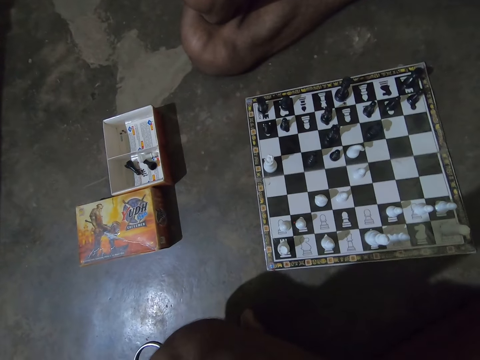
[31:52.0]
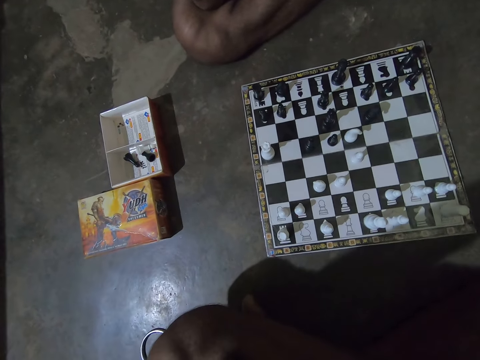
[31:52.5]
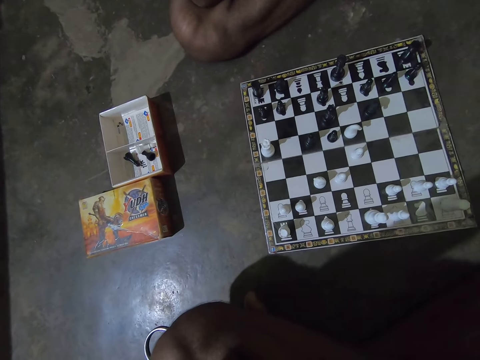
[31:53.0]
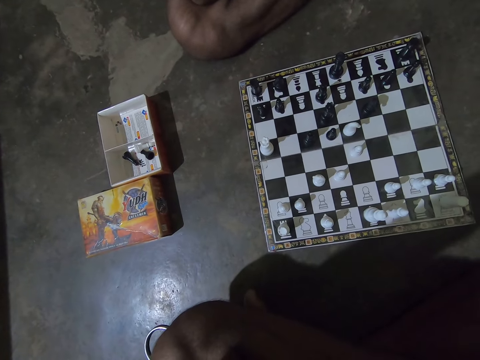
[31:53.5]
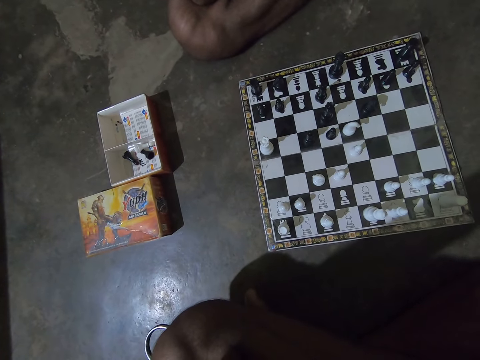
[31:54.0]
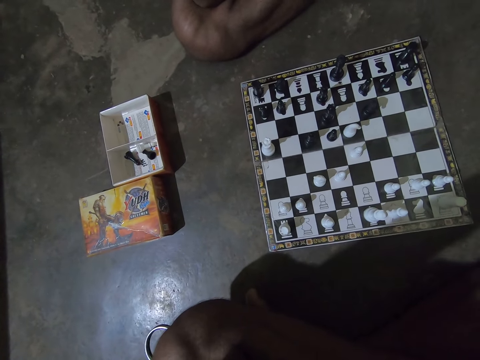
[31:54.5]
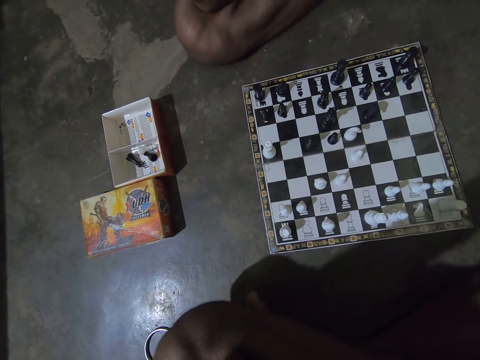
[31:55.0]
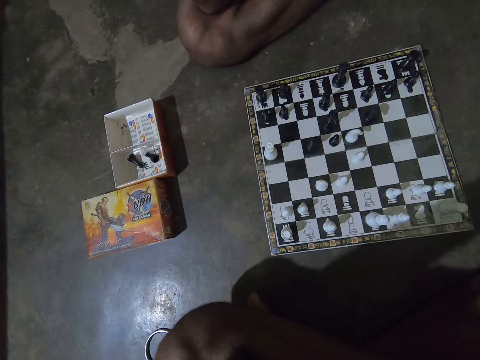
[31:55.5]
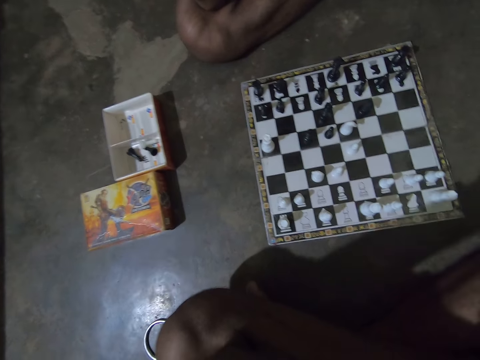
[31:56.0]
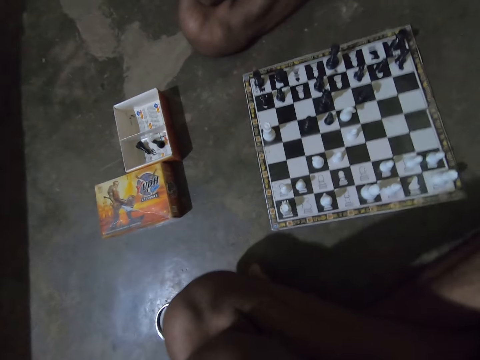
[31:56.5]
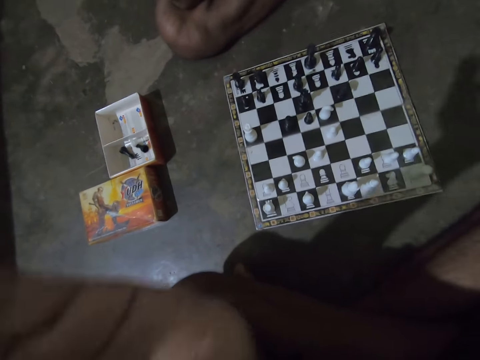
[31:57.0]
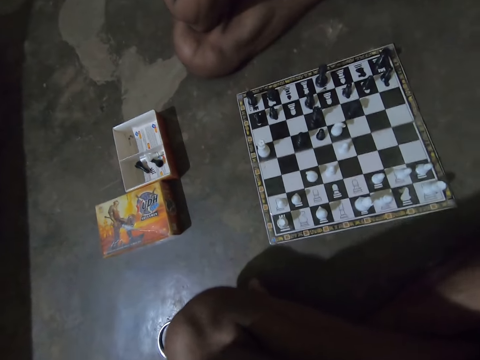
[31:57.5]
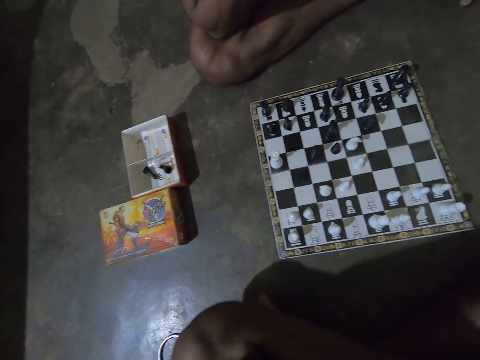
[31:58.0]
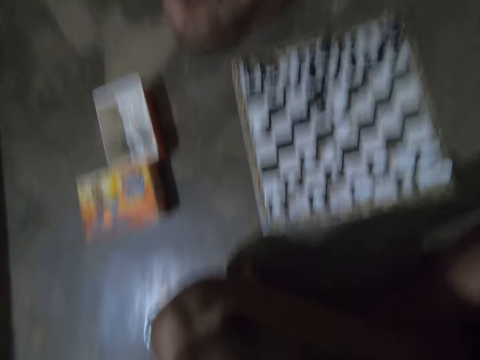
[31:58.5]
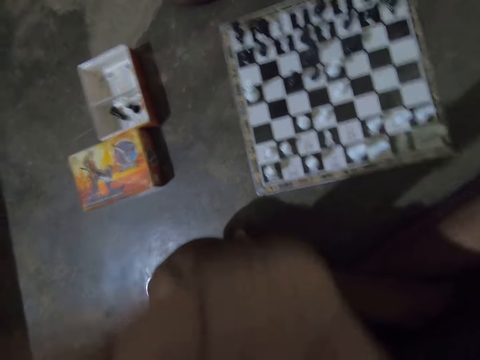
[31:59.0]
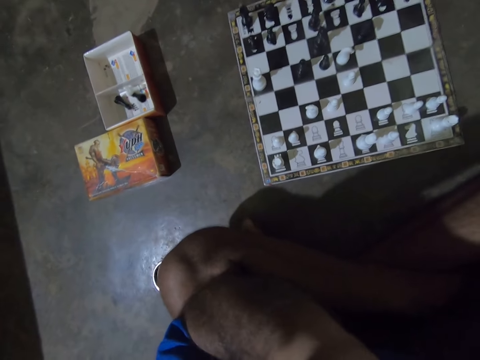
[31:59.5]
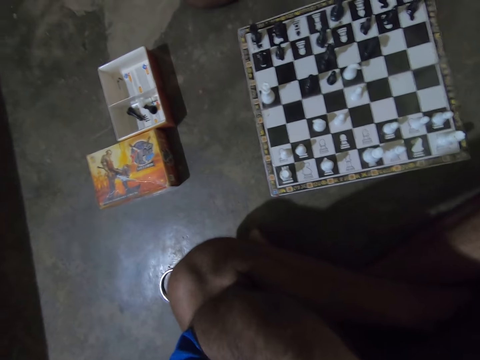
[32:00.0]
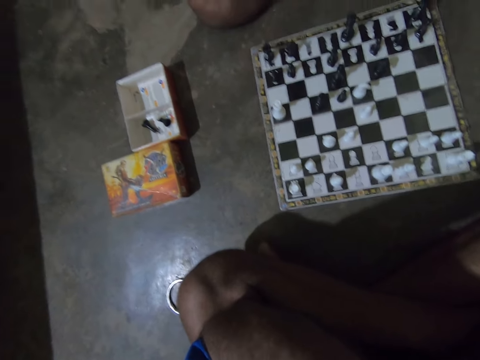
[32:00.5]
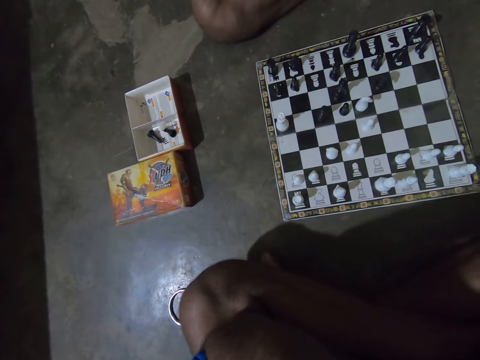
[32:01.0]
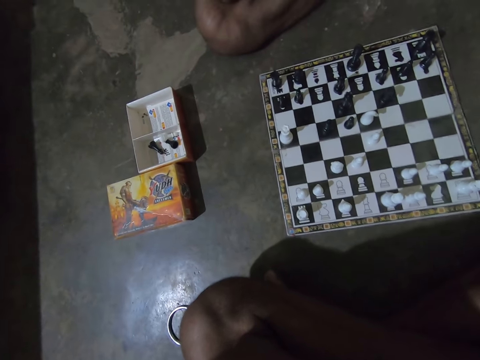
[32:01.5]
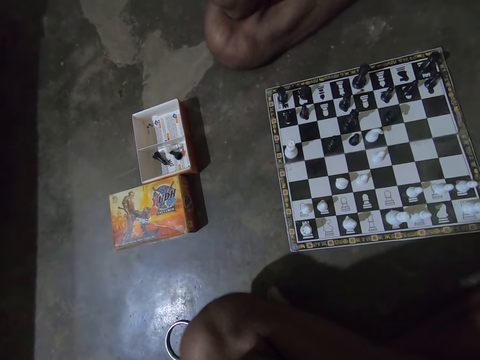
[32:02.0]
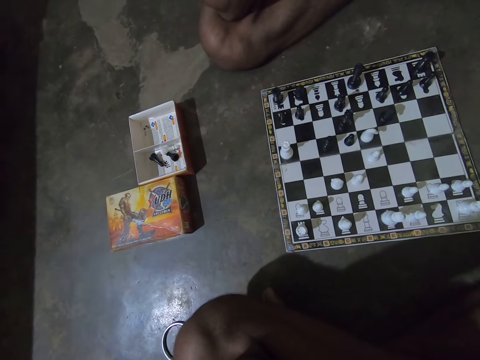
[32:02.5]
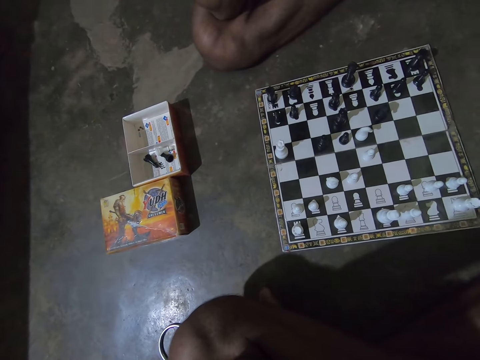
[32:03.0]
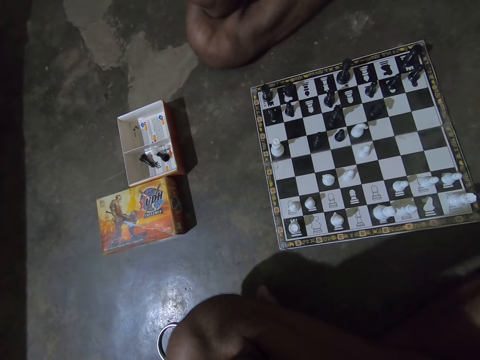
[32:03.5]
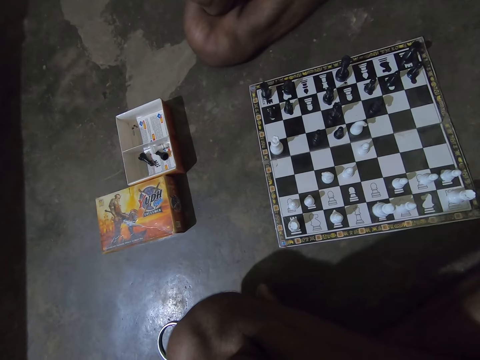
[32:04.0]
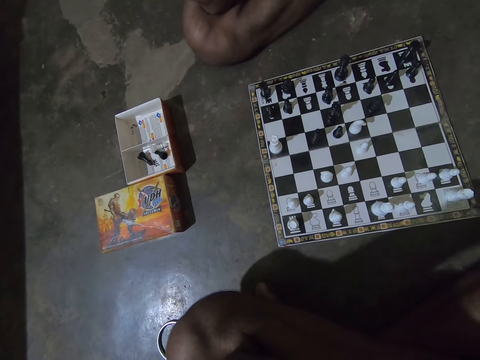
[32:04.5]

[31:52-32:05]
The camera wearer looks at the chess game with a man. He adjusts his left hand on his face. He looks at the chess game with the man.

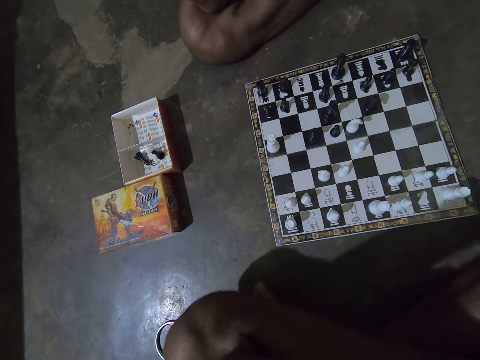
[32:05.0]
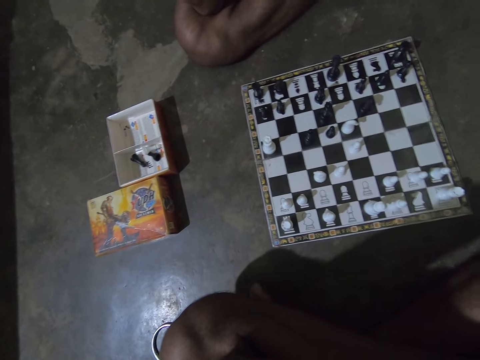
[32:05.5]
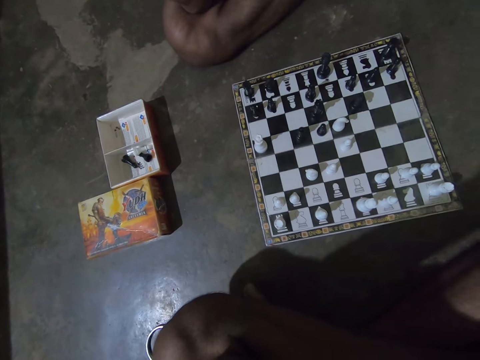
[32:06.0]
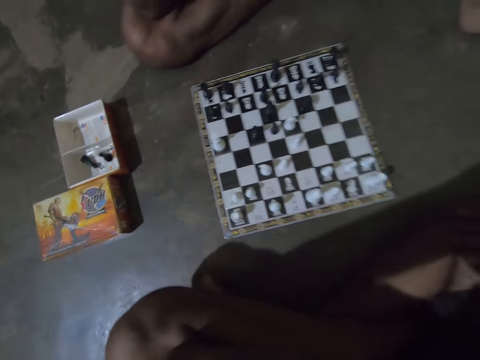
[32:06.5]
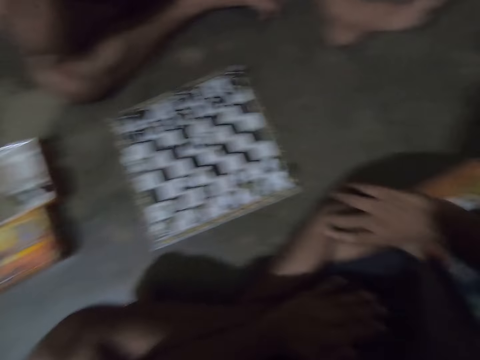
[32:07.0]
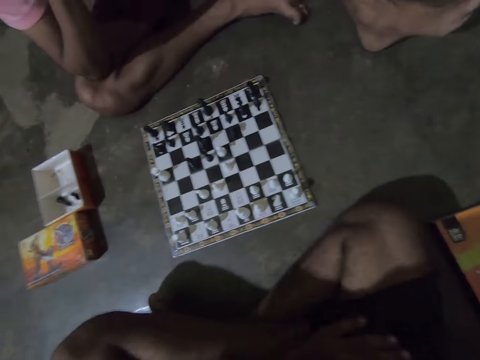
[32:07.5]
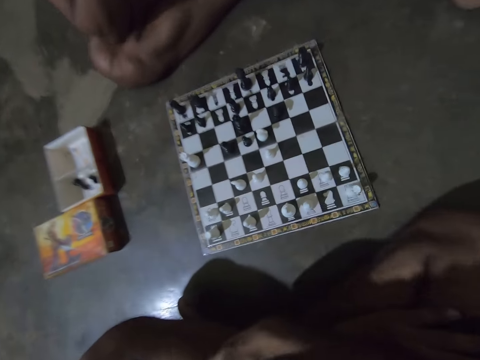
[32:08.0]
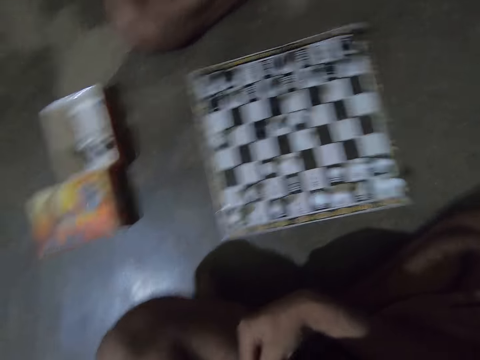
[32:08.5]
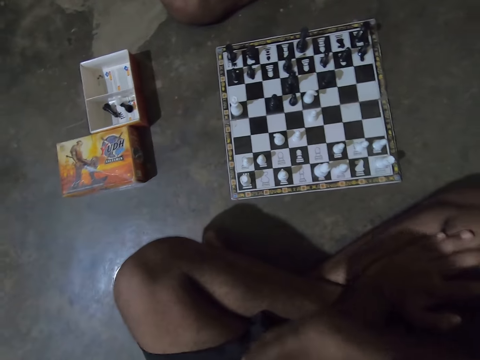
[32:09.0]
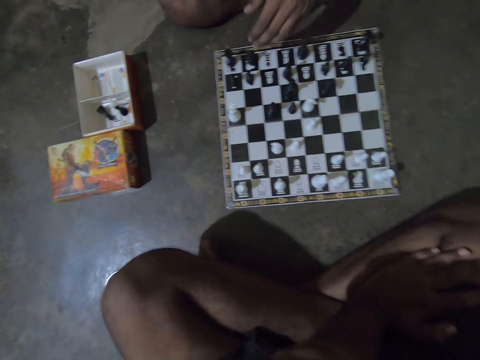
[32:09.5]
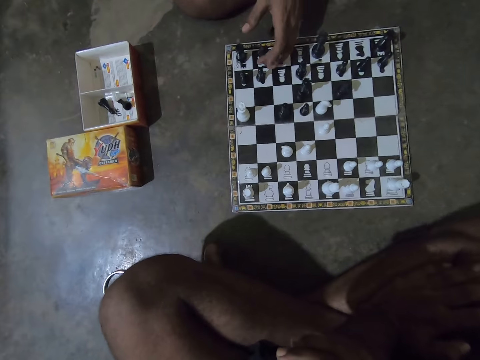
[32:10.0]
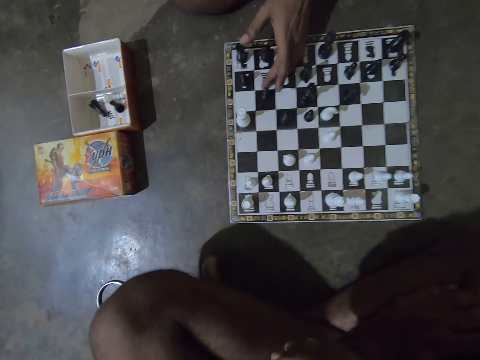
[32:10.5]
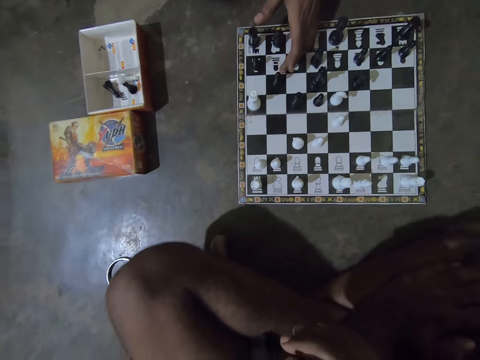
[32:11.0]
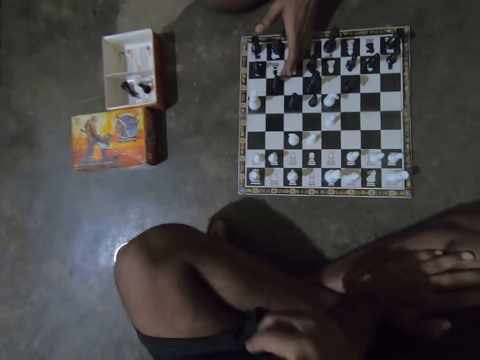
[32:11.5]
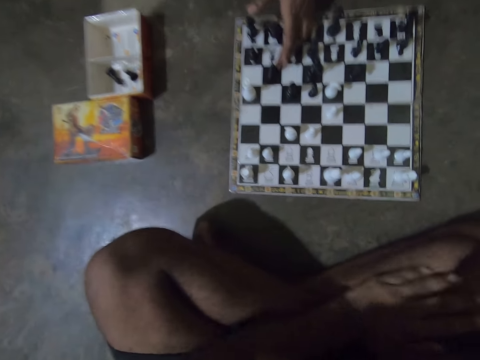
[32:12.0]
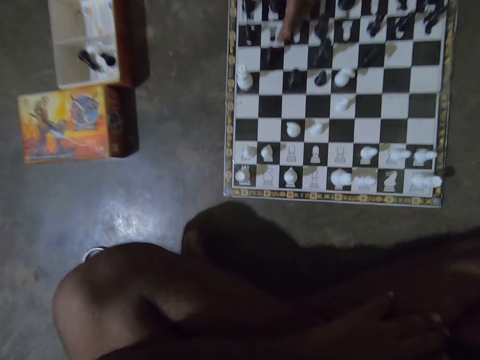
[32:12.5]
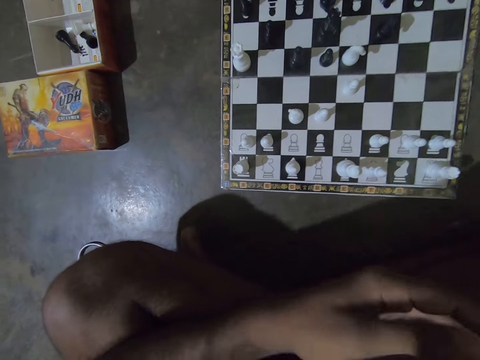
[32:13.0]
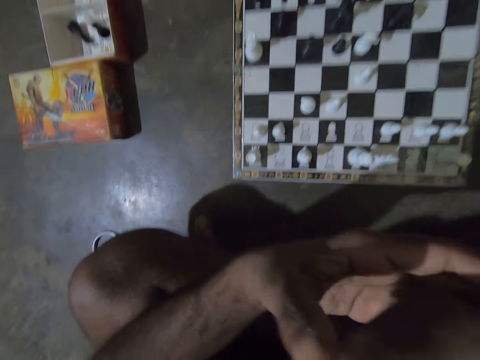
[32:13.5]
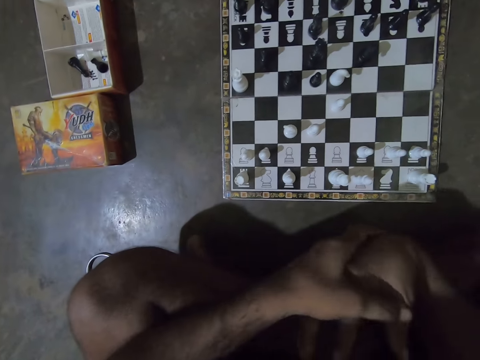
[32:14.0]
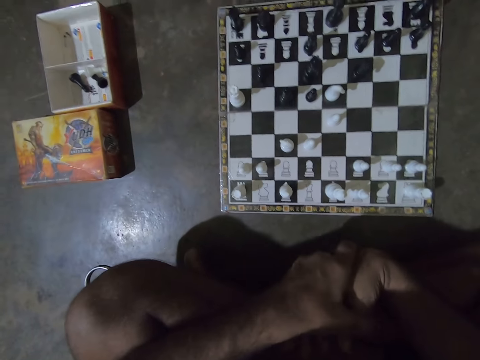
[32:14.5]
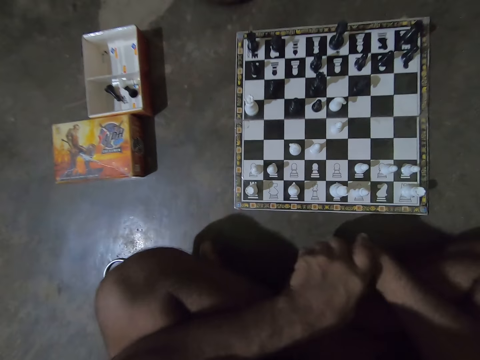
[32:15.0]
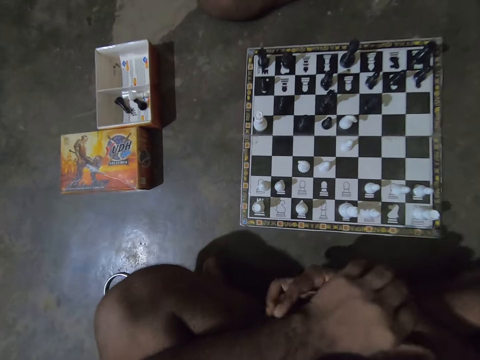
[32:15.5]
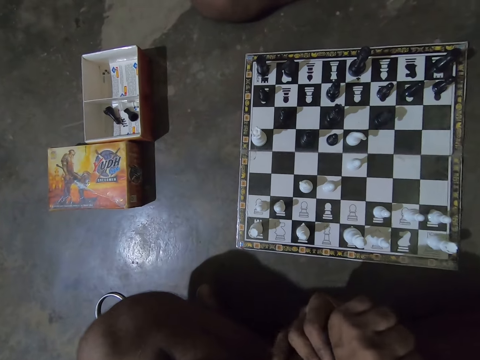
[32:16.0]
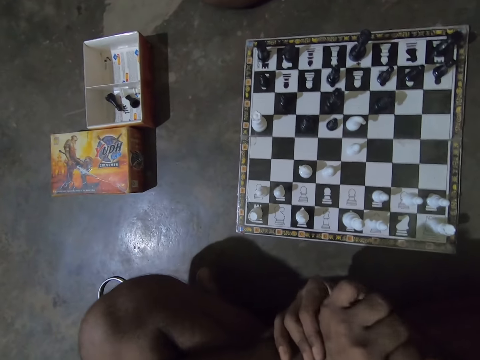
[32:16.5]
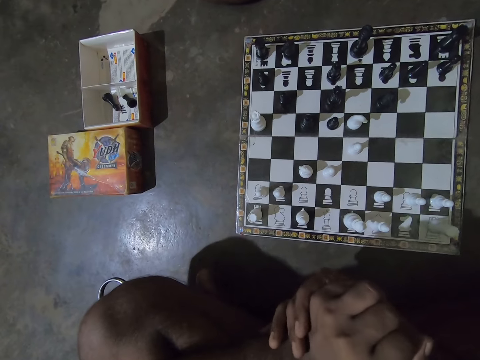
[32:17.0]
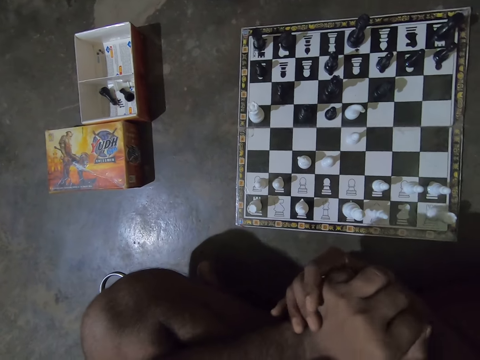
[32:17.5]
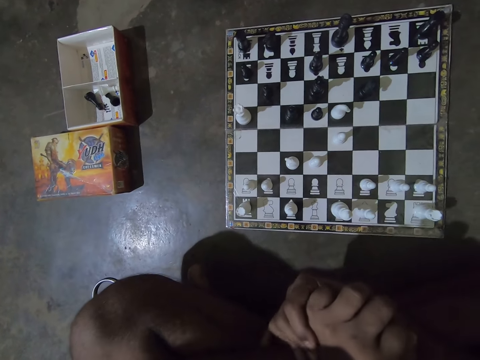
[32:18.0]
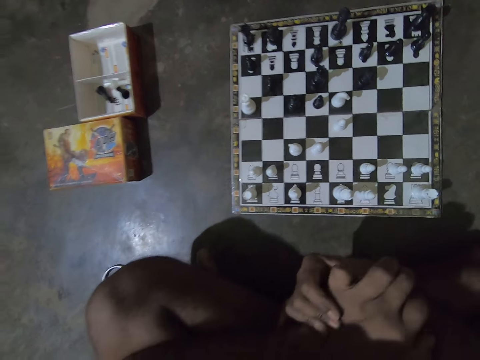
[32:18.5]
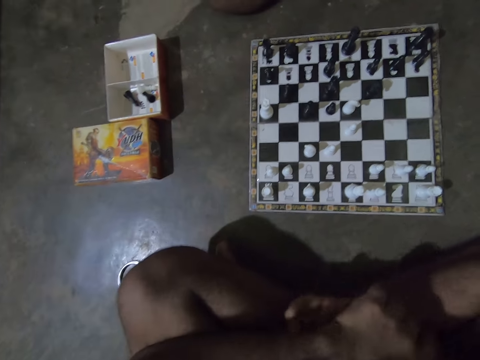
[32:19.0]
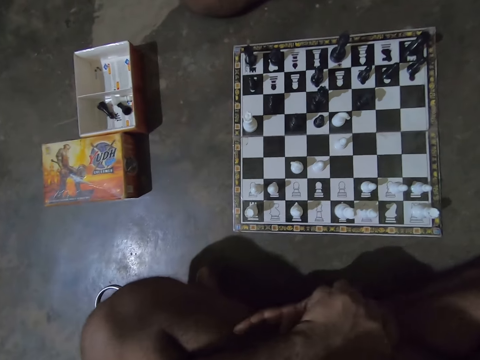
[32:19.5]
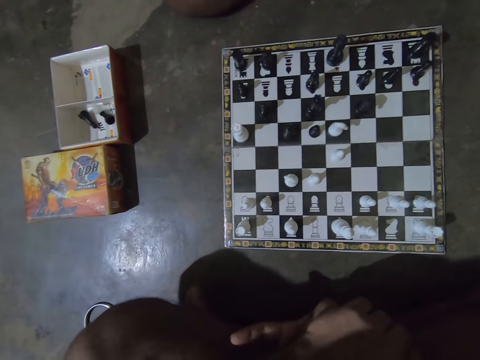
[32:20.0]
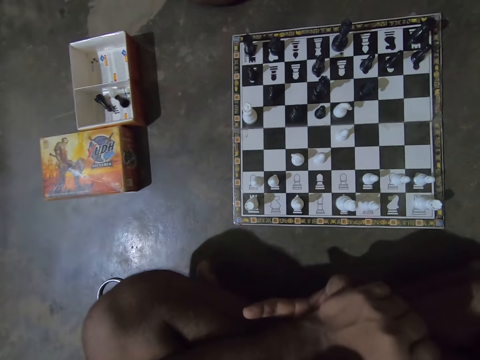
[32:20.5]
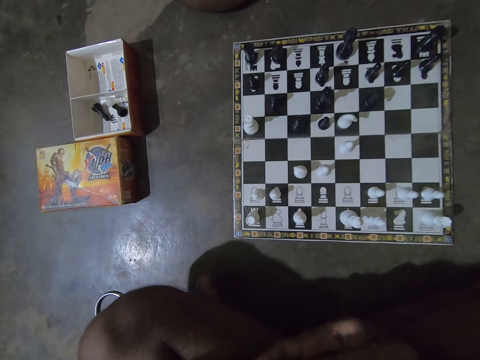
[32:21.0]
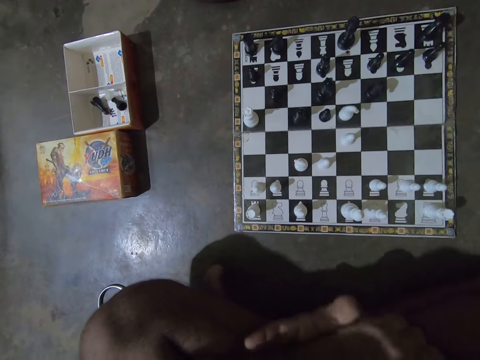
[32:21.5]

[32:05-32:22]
The camera wearer places his left hand on his left leg and moves his right hand across his right leg. He converses with a man. The man moves a black pawn chess piece forward with his left hand. The camera wearer rubs his two hands together. He touches his hand. He looks at the chess game. He converses with the man.
